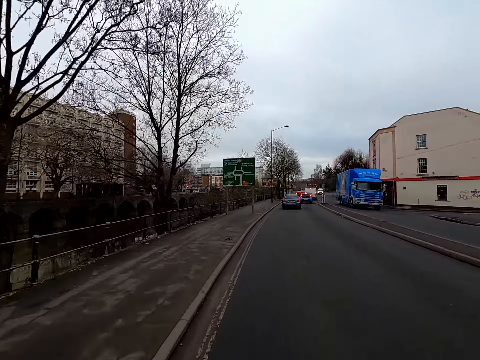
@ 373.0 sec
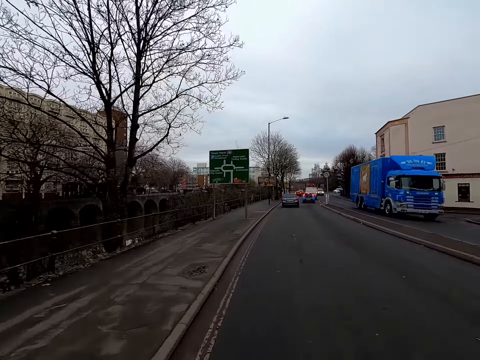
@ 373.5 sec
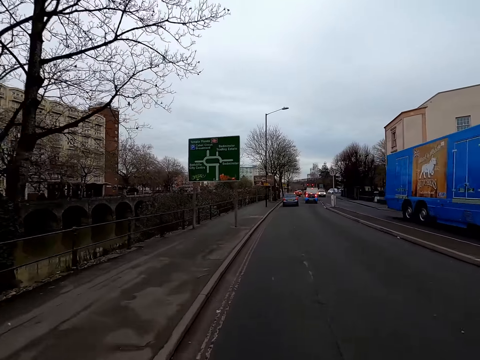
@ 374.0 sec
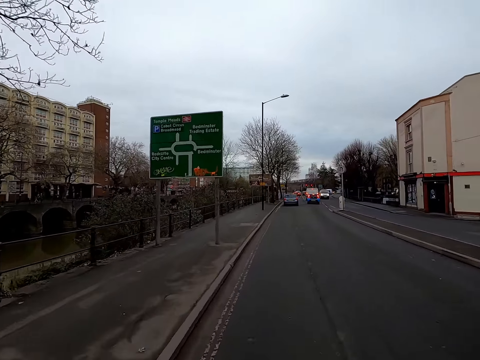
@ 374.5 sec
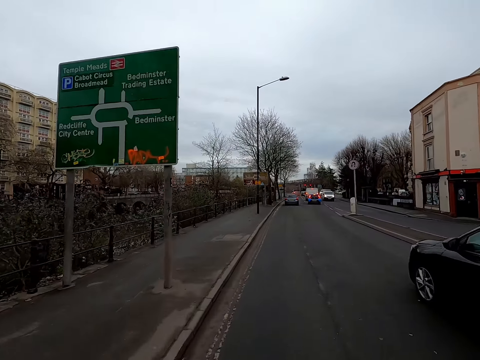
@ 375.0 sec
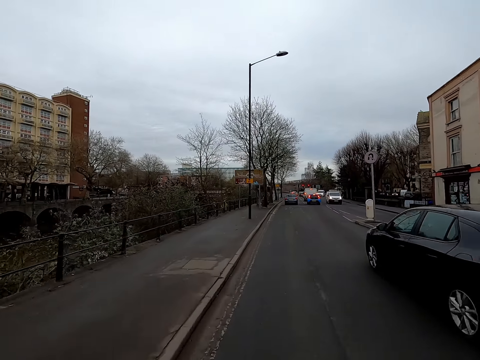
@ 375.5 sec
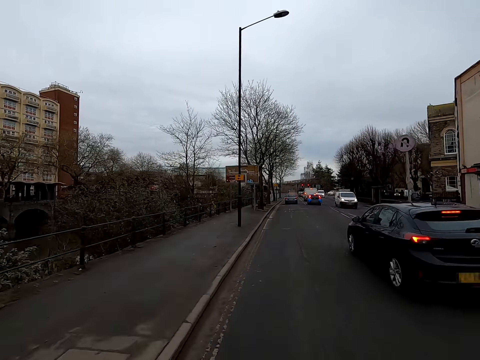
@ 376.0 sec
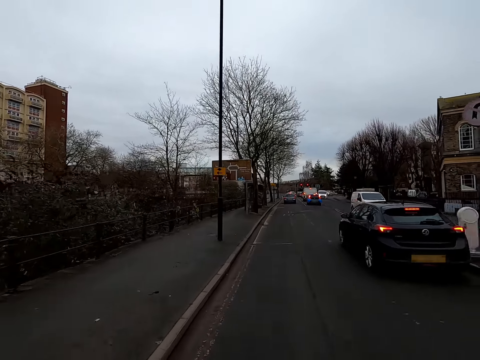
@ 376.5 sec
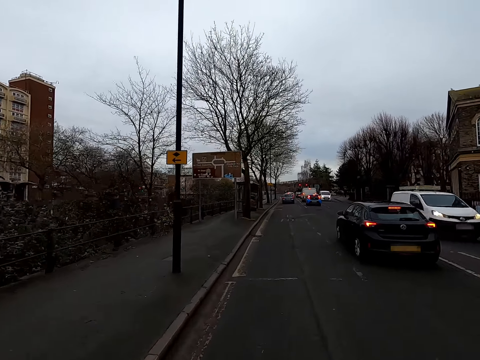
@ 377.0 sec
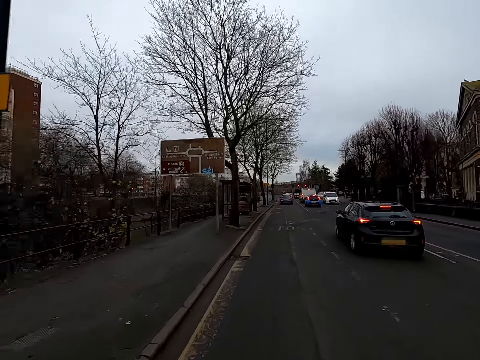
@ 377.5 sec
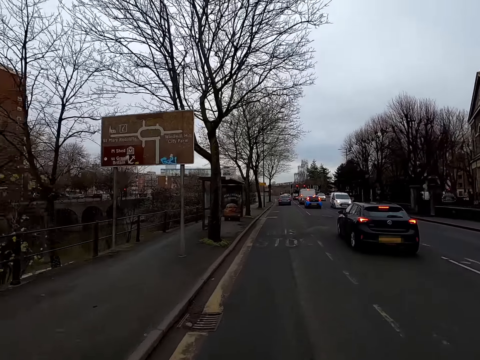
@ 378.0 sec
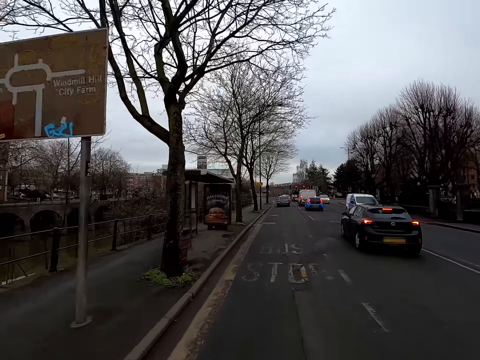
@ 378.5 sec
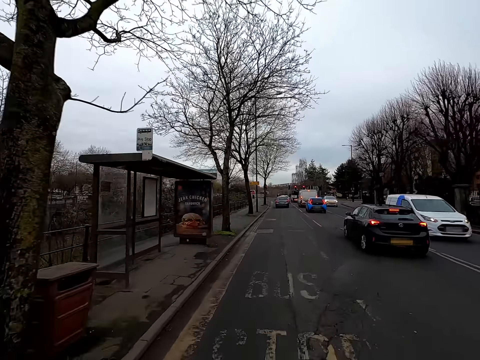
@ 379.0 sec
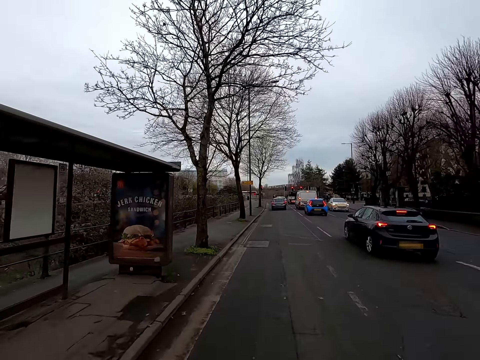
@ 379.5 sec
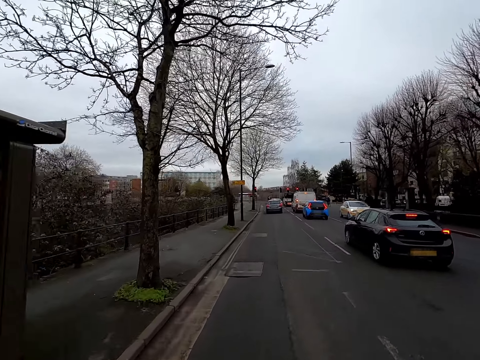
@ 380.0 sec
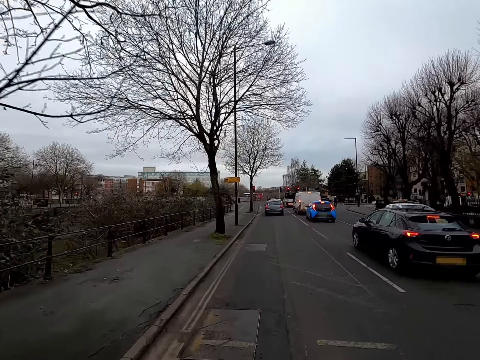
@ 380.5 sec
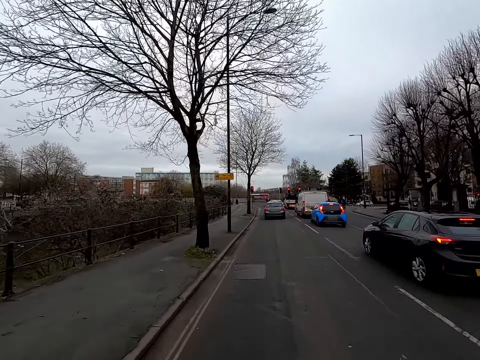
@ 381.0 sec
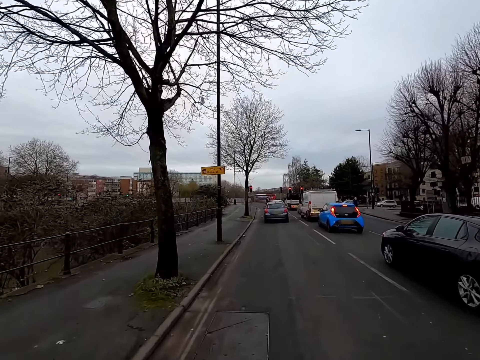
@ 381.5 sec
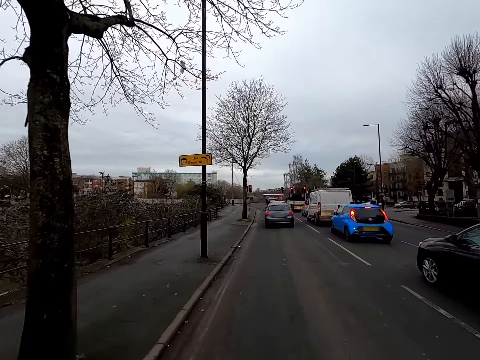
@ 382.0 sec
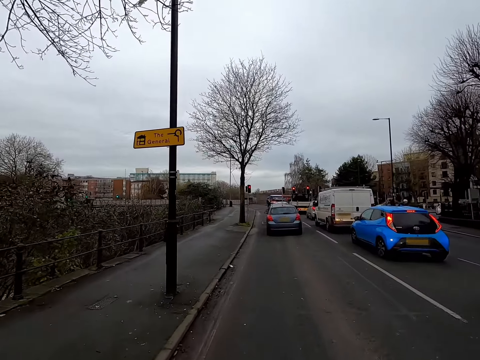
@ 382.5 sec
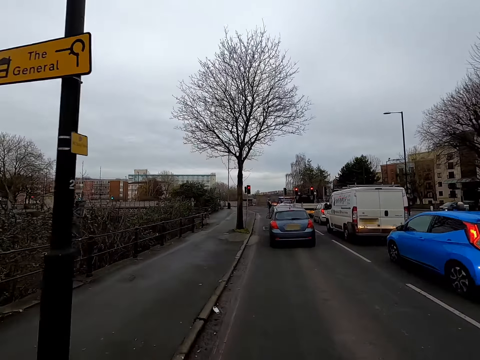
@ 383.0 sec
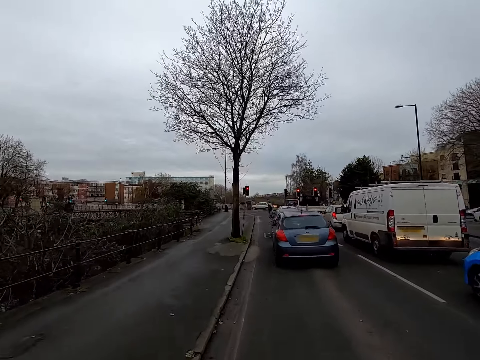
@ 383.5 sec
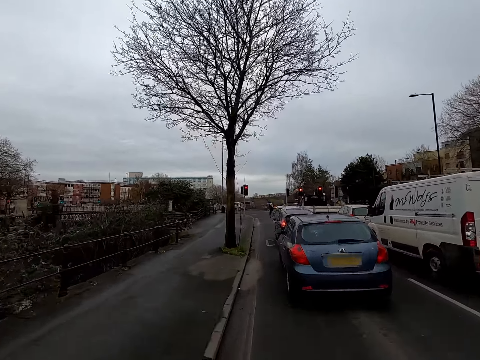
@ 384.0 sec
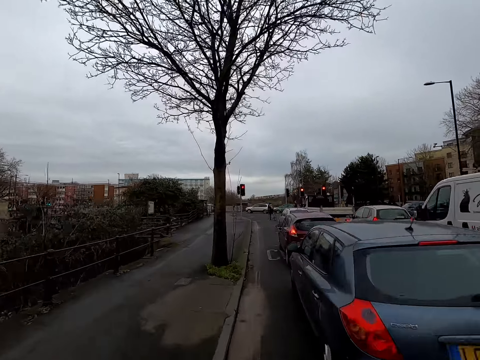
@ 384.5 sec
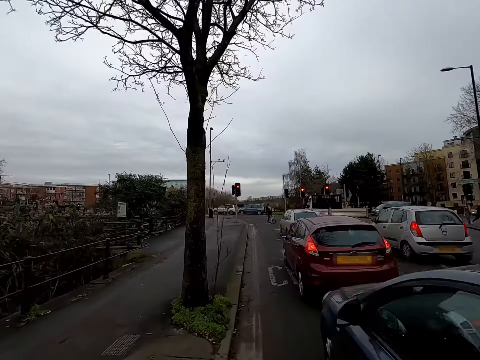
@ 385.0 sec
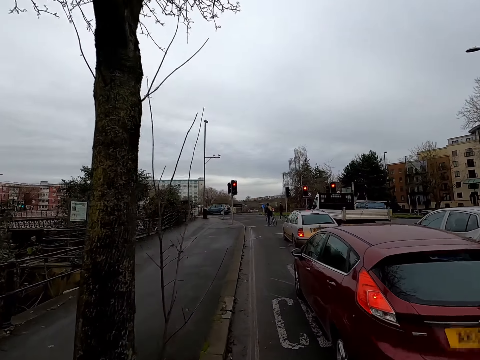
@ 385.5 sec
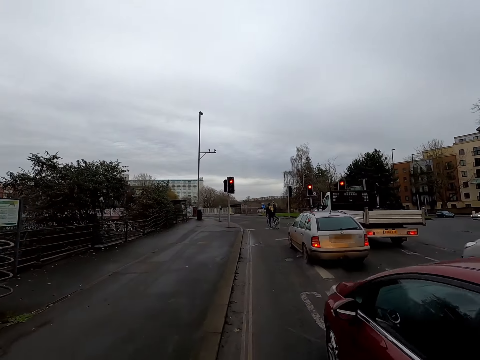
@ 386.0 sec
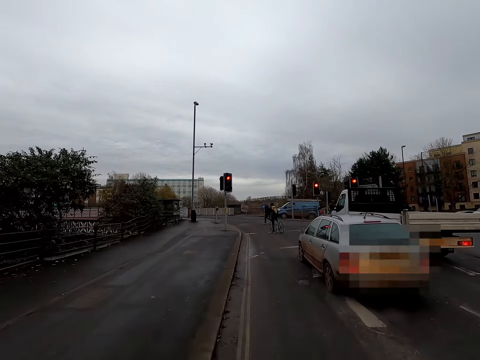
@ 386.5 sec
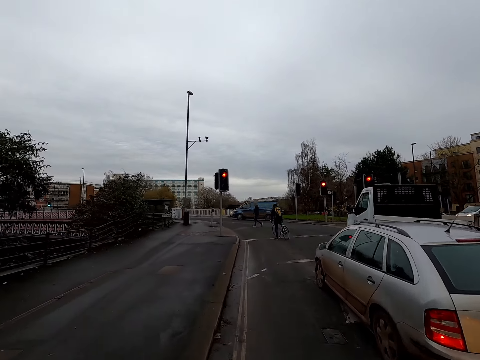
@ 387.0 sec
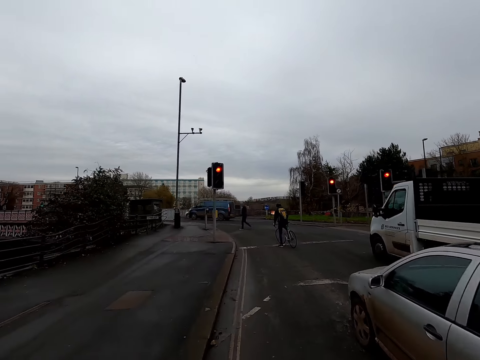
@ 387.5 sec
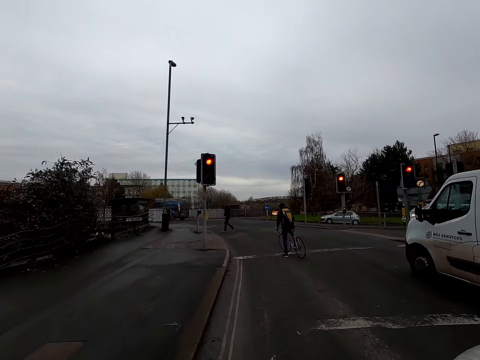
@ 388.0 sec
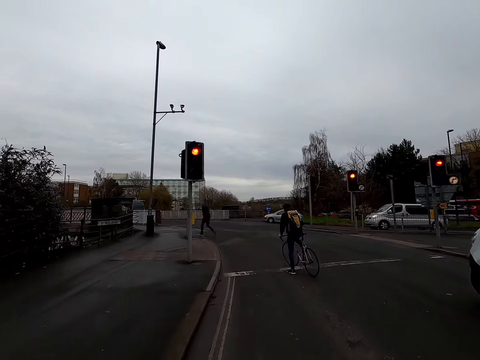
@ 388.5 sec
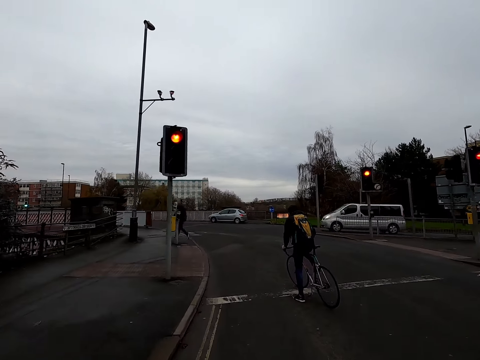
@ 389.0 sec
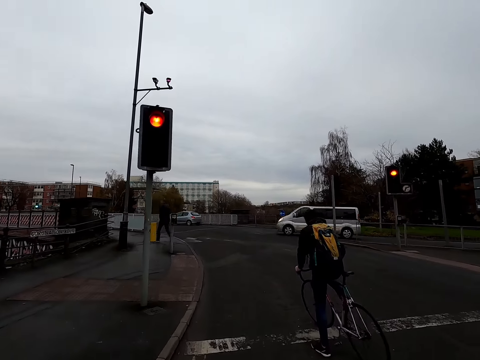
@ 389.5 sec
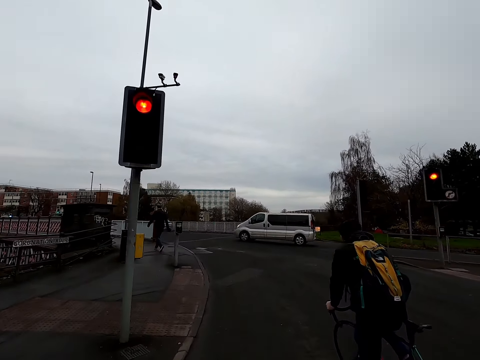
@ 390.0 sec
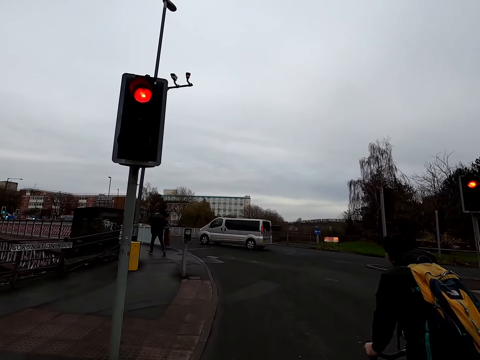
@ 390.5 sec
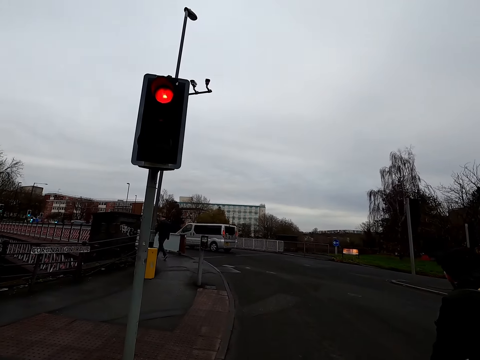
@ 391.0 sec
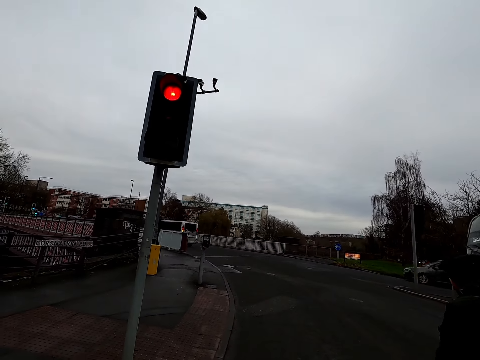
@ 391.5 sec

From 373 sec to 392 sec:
A black car drives past the camera wearer. The camera wearer rides past the black car. They ride past the blue car. They ride past the grey car. They ride past the red car. They ride past the silver car. They ride past a white semi-truck. They stop.

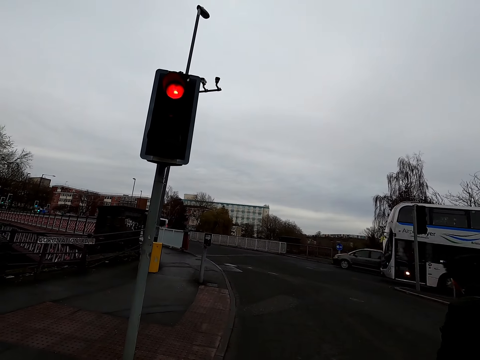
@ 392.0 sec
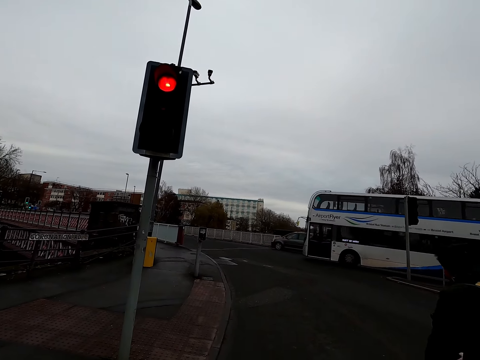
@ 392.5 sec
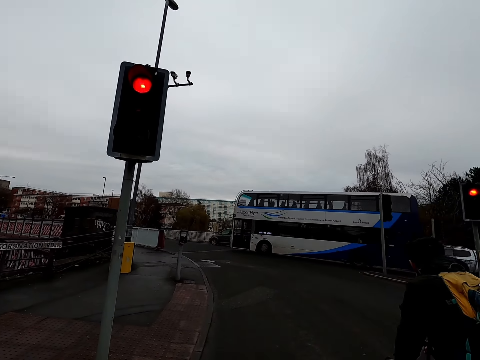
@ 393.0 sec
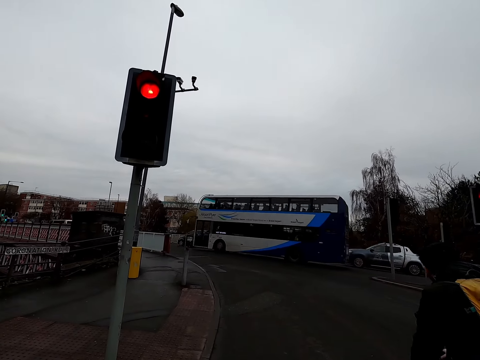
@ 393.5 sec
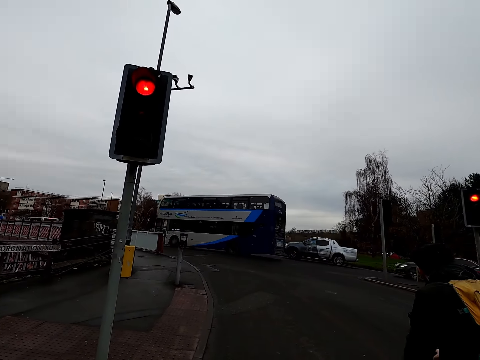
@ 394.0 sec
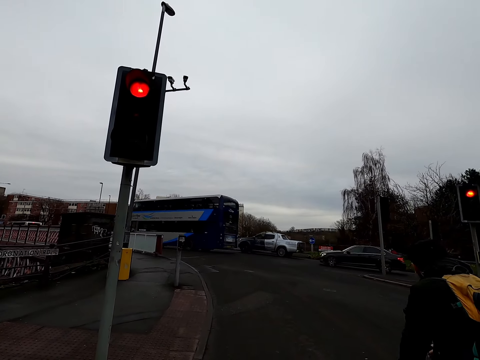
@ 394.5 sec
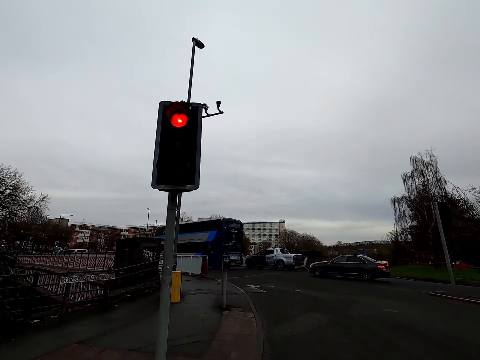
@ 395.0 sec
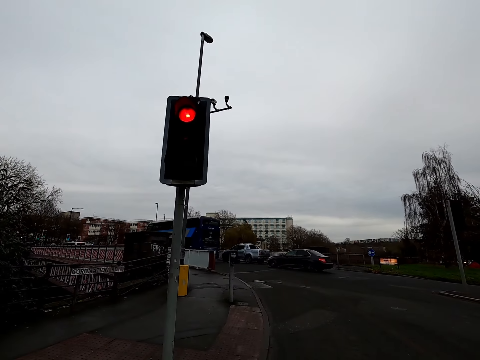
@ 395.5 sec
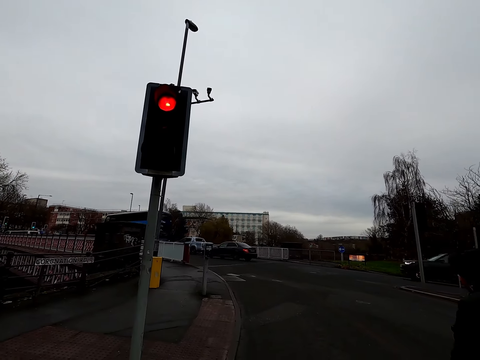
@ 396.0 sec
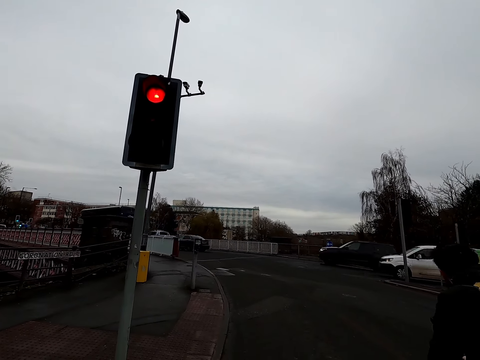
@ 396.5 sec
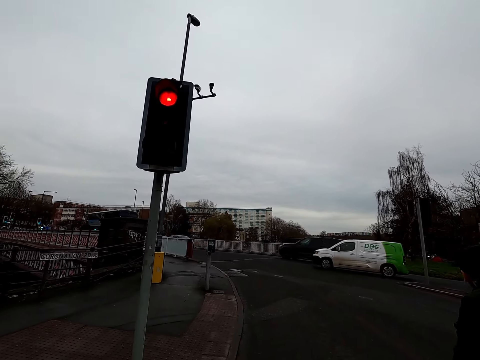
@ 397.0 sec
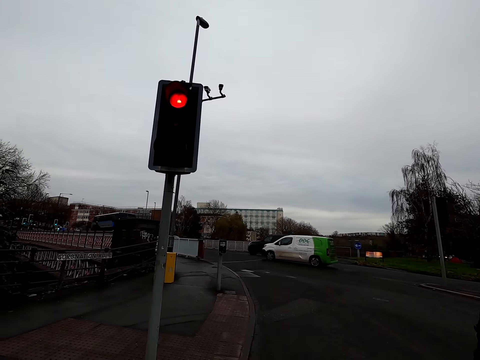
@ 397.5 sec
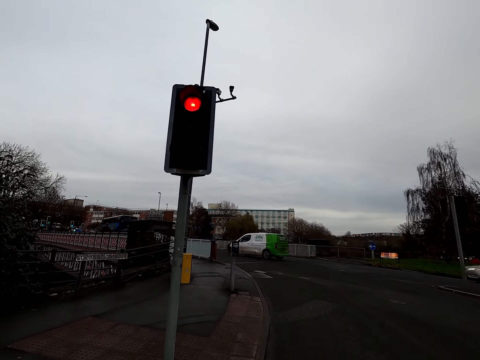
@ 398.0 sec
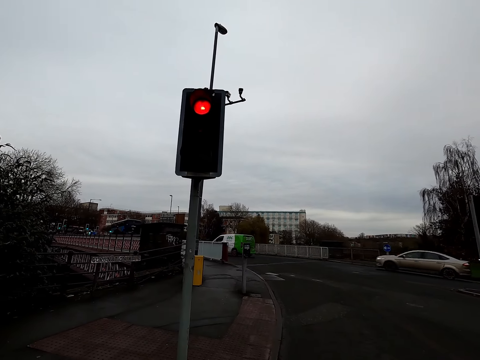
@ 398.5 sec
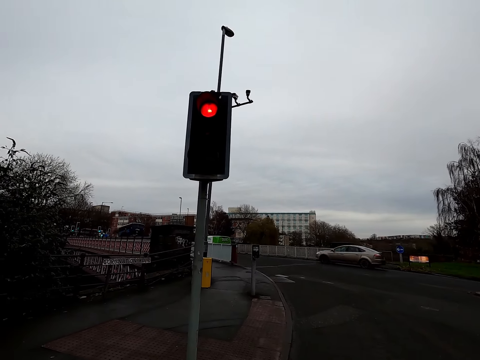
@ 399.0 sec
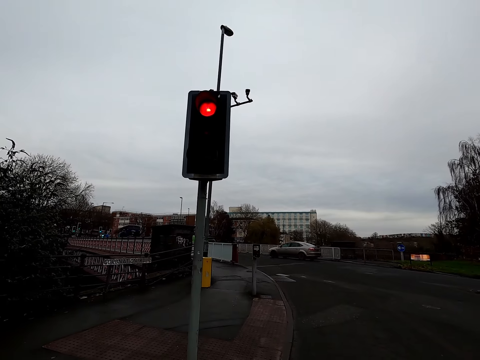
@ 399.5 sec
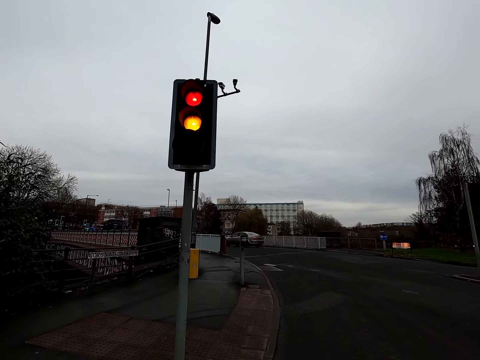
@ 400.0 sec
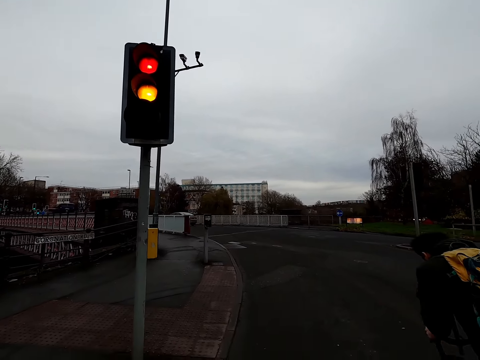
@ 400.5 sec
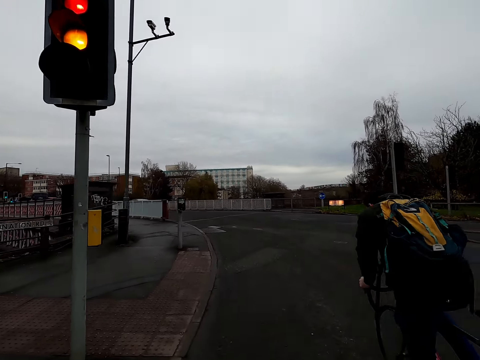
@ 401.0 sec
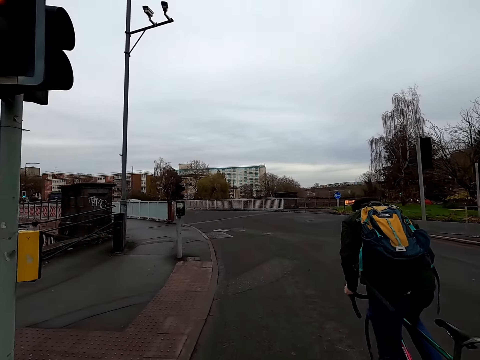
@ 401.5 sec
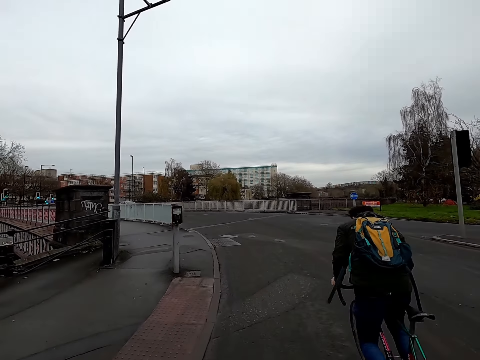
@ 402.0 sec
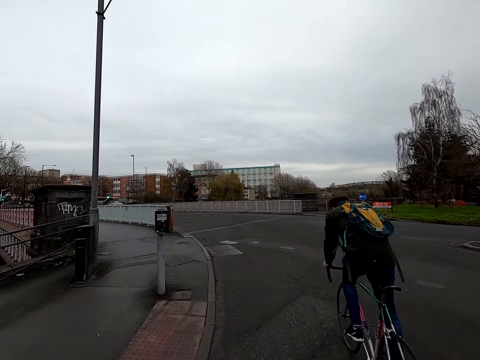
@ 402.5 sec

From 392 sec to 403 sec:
A man rides a bicycle with both hands on the bicycle handlebar. The camera wearer rides.
